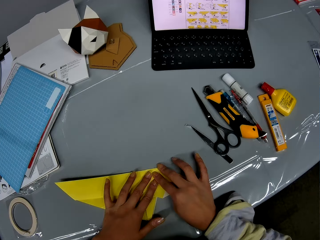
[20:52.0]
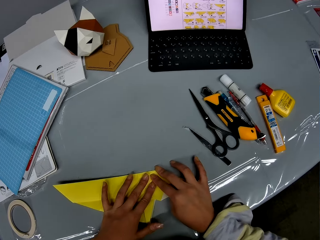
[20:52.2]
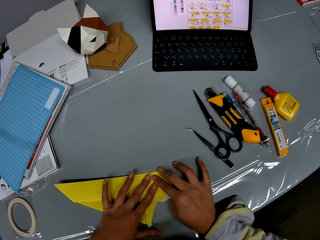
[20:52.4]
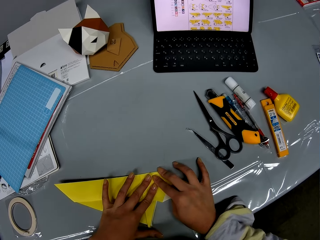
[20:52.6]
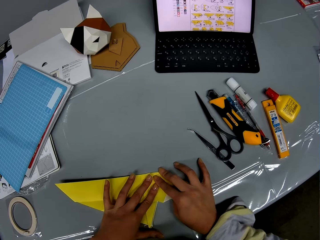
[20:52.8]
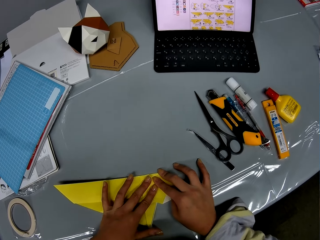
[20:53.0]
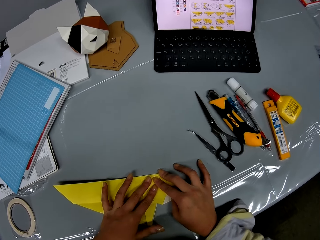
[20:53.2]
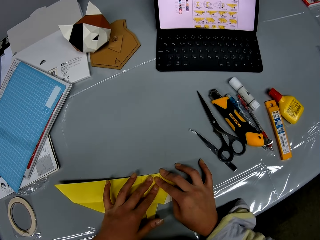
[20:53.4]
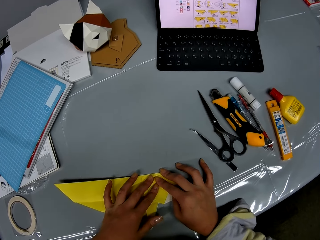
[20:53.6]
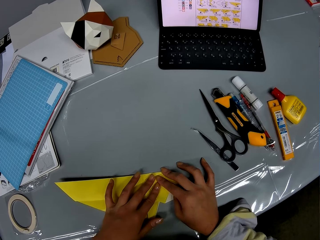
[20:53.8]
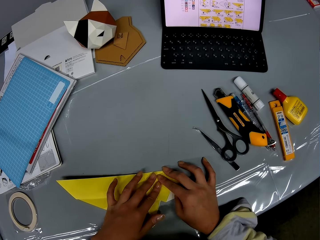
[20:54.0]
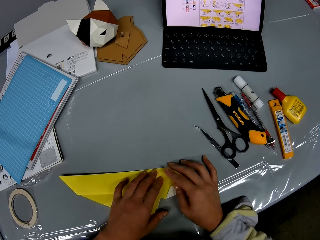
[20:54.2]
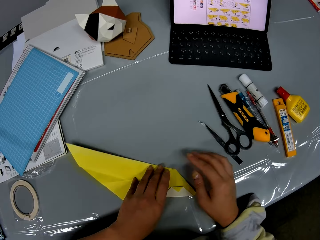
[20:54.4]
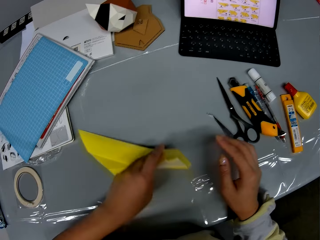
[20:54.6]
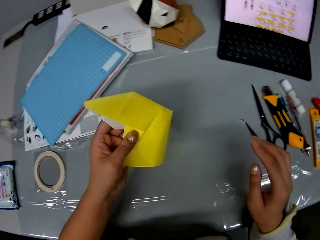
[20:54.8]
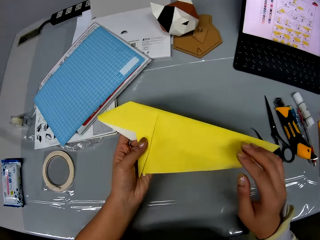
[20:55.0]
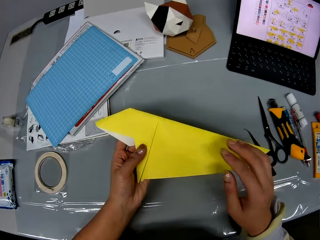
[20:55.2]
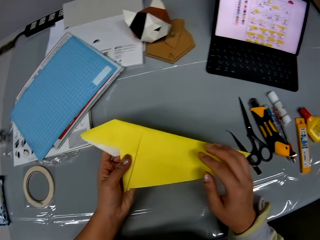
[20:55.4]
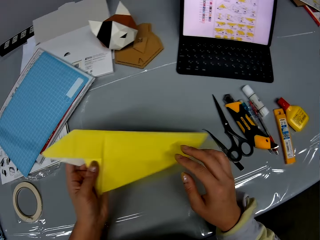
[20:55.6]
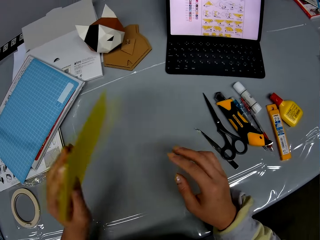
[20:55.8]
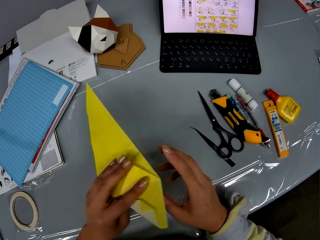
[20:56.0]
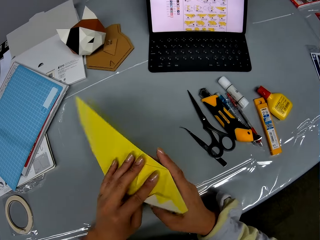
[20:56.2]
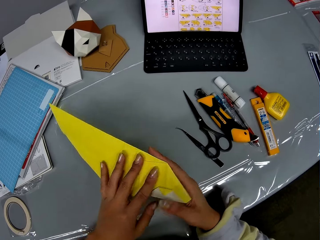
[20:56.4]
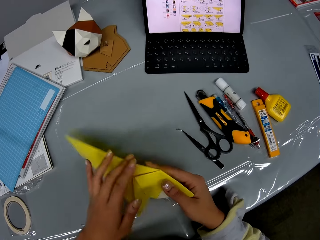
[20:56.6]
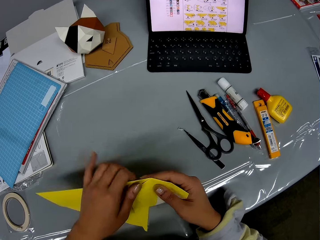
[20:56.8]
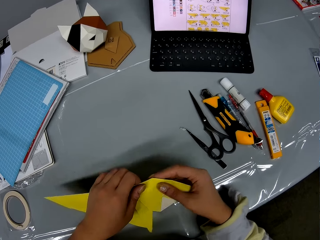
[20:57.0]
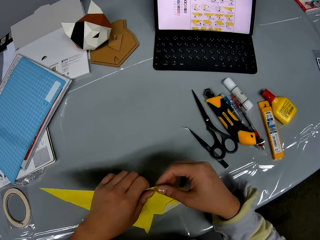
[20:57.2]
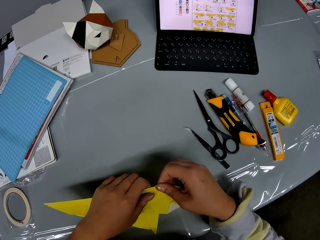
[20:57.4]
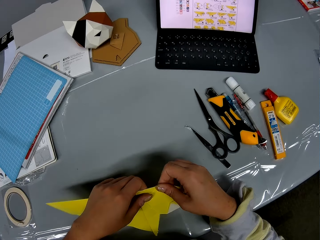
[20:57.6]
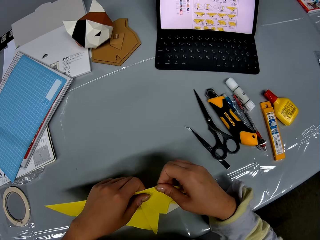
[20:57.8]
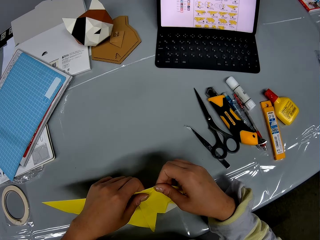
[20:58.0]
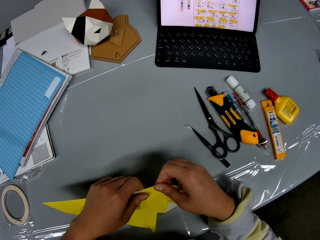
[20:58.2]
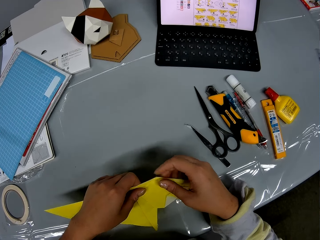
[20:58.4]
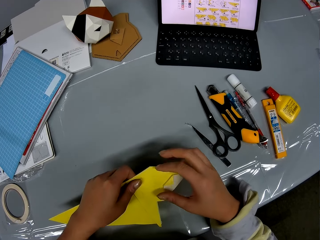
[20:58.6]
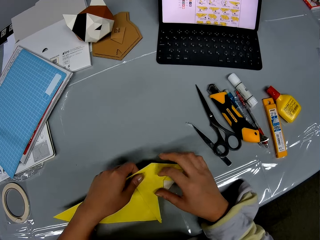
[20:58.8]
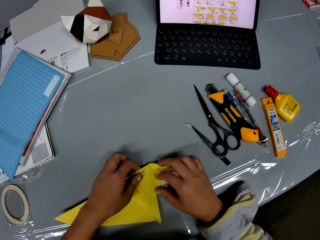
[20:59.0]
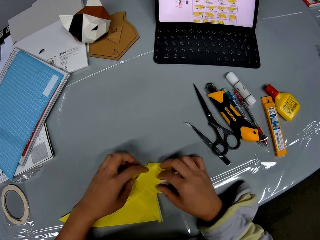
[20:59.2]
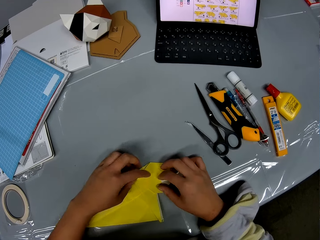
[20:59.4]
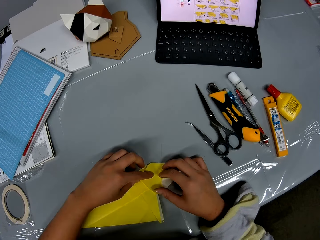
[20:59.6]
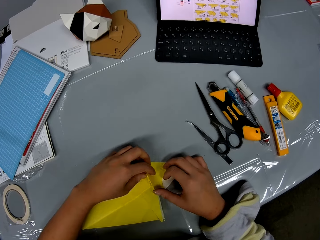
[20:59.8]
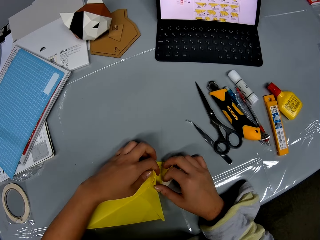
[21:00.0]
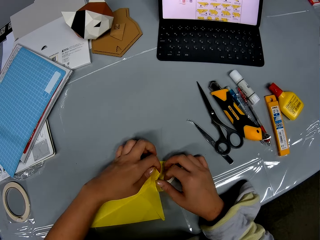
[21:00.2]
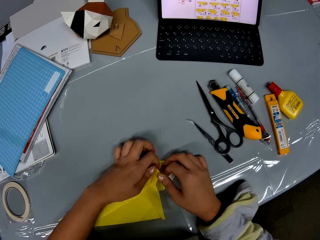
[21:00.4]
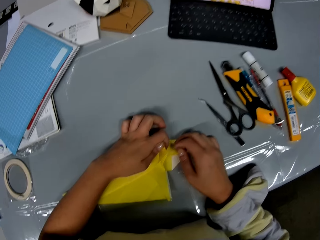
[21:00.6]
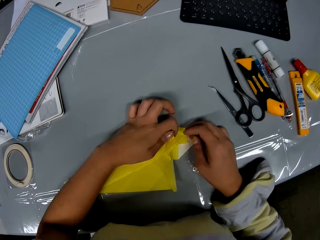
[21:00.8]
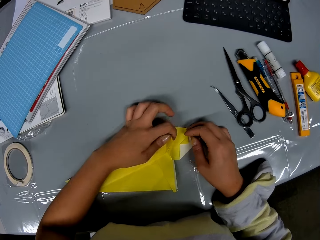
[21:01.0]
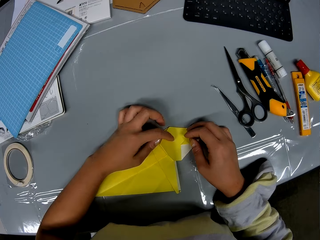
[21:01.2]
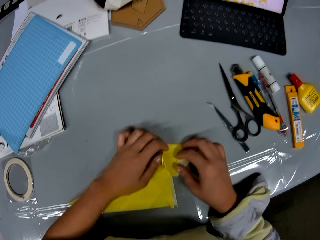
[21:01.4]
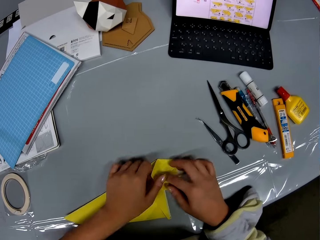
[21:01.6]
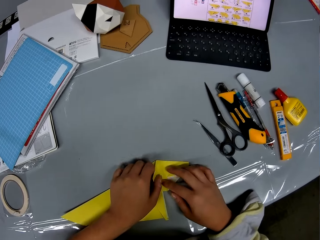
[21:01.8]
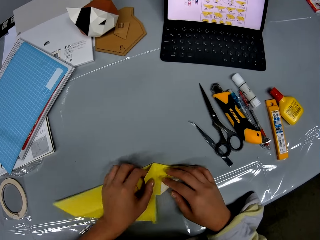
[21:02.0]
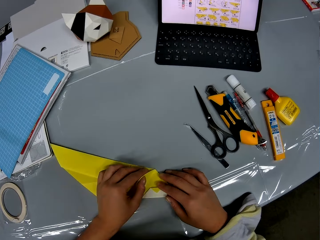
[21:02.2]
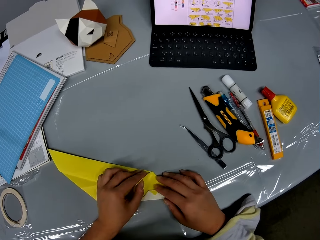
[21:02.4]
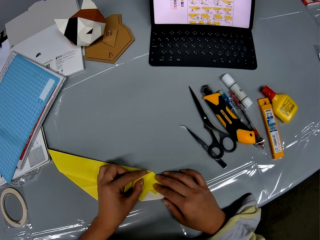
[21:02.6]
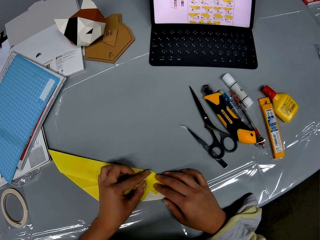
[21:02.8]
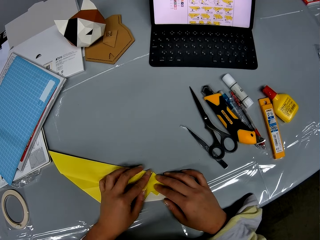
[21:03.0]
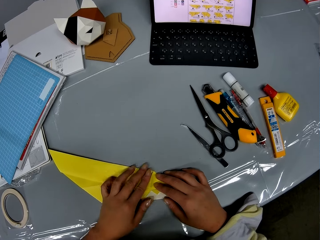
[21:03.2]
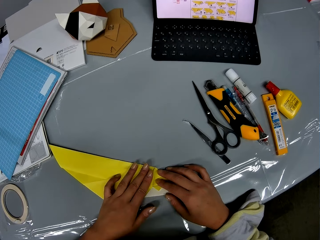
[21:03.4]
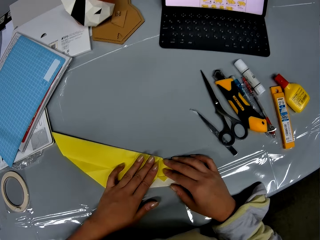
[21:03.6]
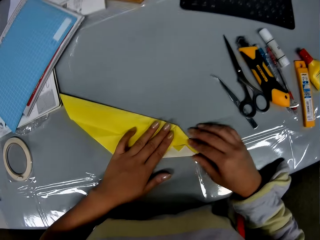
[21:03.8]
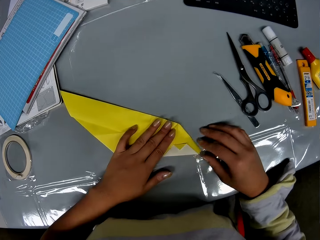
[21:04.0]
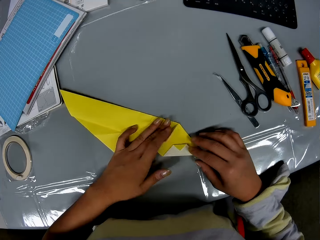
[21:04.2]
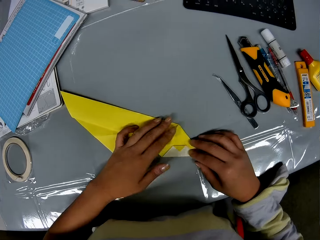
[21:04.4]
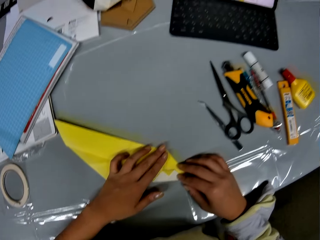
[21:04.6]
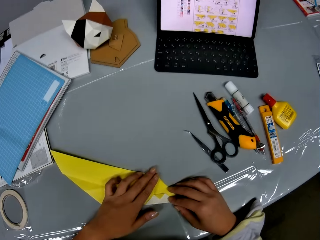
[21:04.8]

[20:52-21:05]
The camera wearer turns the craft paper. She presses the craft paper with her hands on the table. She holds the craft paper. She drops the craft paper on the table. She folds the craft paper.

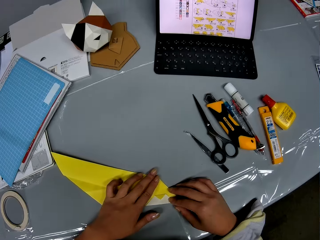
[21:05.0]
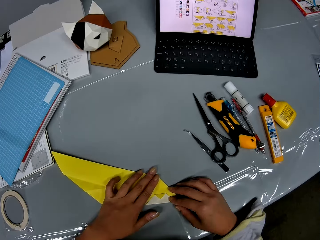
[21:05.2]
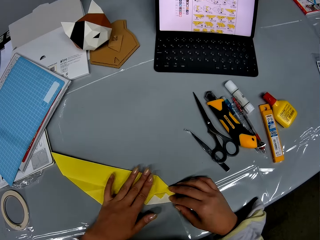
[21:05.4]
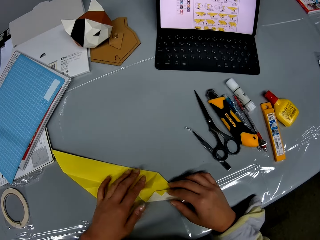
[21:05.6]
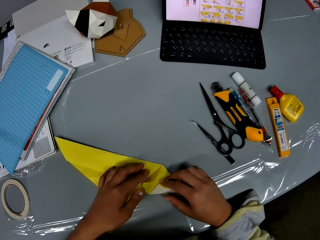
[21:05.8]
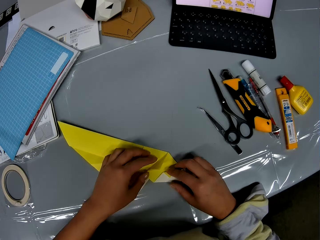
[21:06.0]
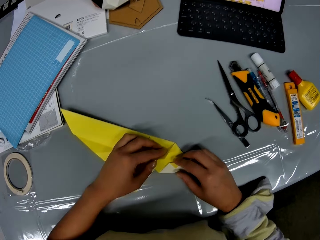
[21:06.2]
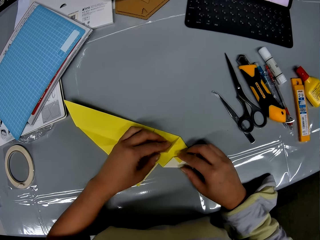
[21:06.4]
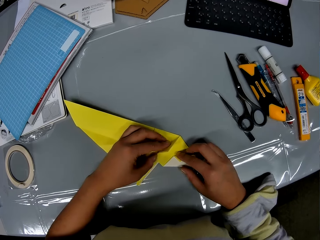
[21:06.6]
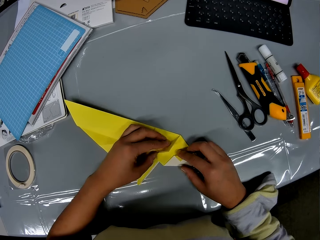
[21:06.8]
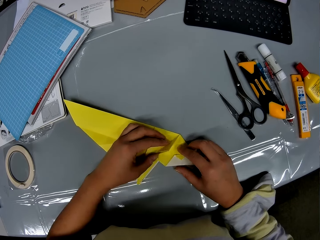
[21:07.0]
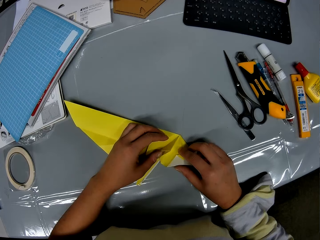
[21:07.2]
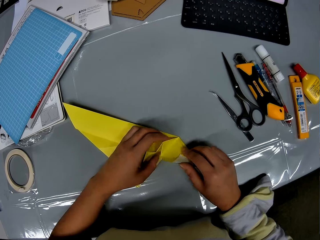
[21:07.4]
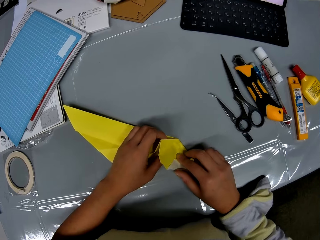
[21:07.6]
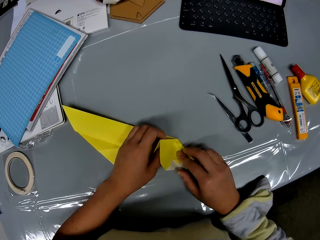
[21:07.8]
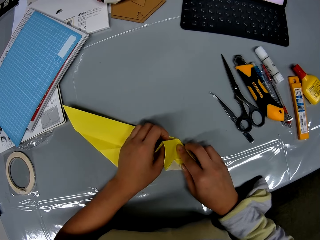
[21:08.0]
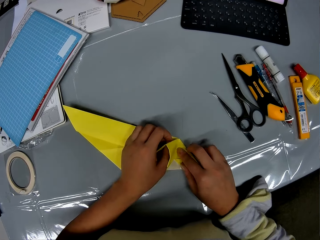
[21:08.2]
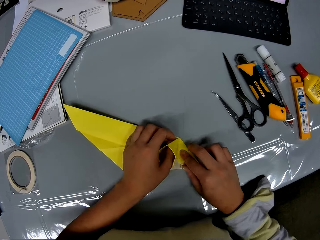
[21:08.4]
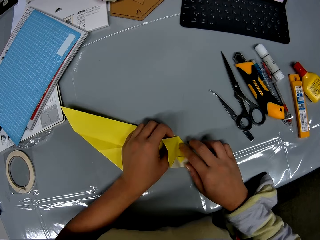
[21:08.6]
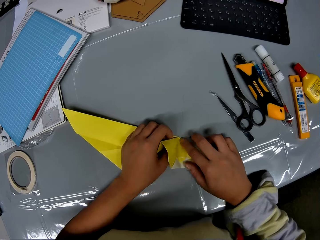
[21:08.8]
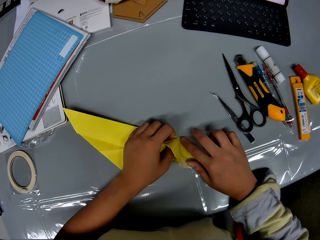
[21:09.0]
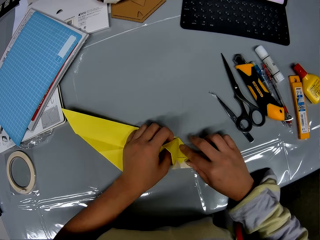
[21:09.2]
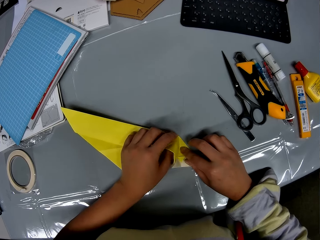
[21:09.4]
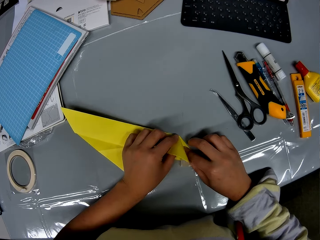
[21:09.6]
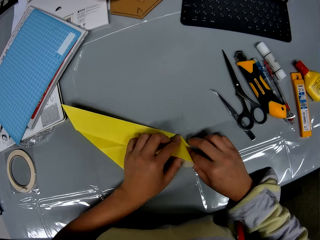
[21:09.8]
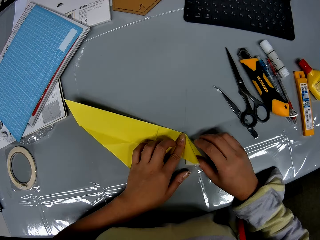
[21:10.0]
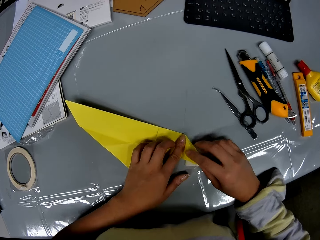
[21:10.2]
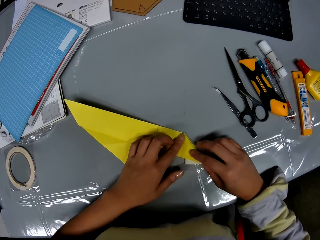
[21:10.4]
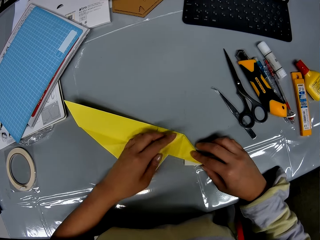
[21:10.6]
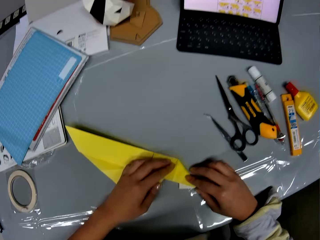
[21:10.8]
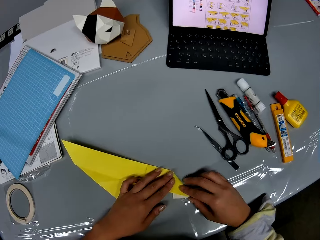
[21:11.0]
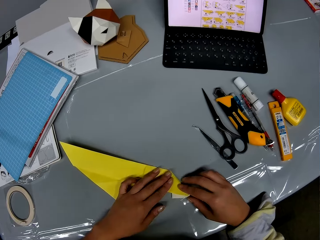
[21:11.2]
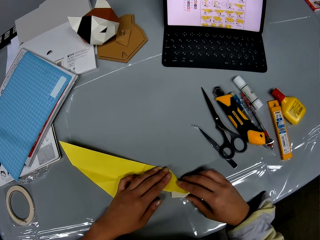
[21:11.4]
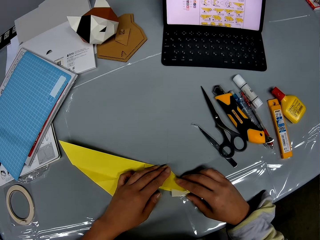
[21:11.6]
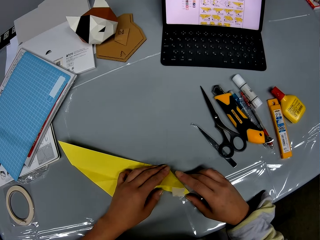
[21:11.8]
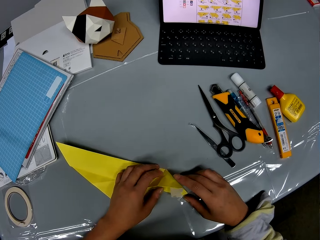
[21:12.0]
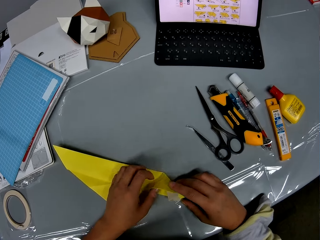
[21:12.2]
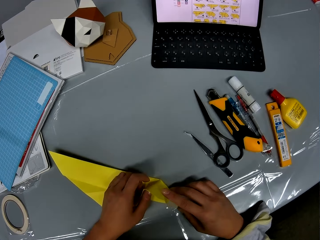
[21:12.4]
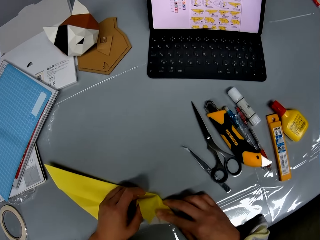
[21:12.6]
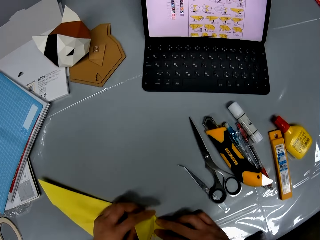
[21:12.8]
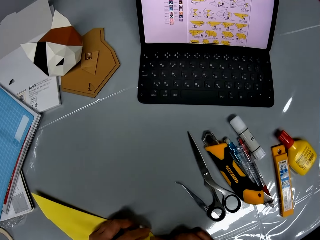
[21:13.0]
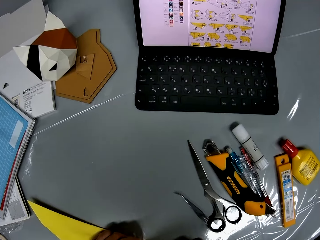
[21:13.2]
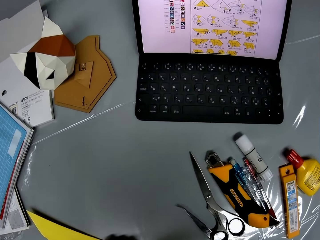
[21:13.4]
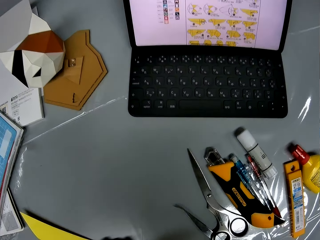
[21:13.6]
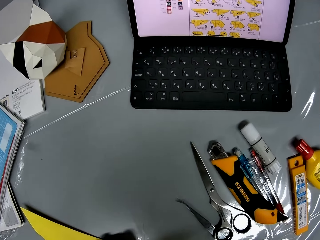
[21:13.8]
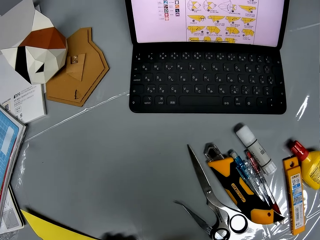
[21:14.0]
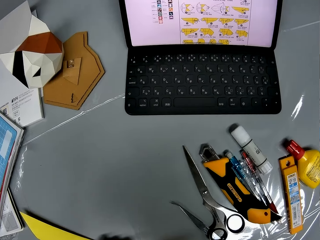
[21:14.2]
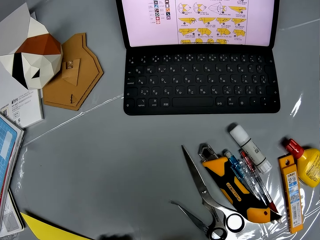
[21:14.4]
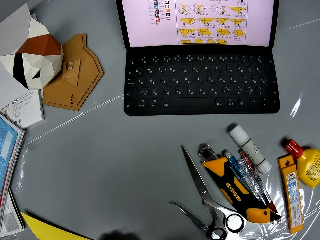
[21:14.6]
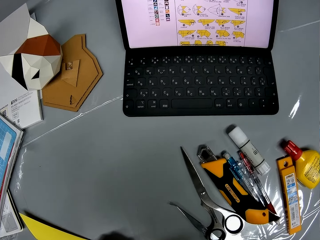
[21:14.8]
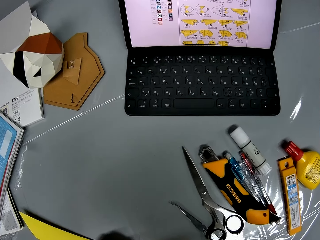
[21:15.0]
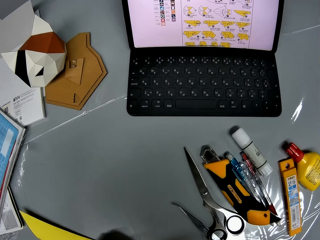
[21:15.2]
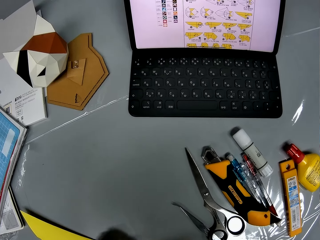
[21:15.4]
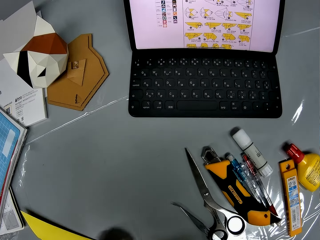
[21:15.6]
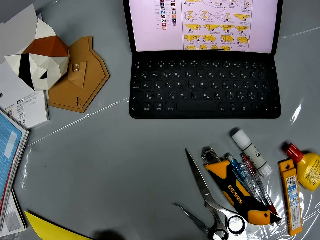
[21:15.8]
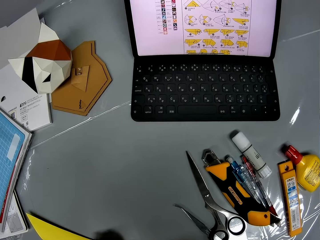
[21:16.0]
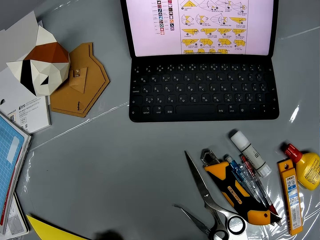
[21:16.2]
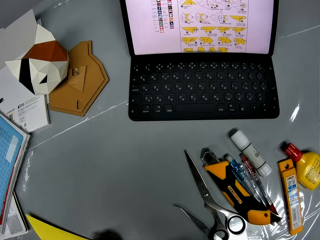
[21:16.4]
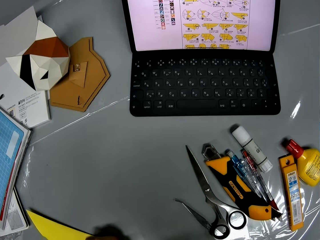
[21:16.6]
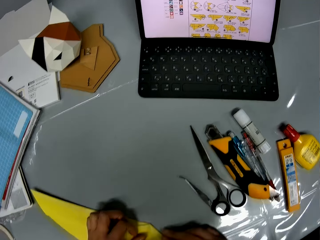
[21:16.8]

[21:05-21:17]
The camera wearer looks at the laptop.
